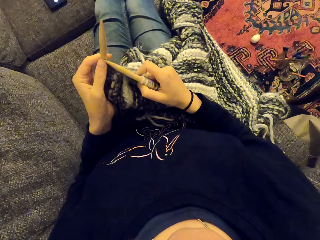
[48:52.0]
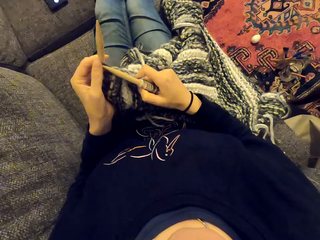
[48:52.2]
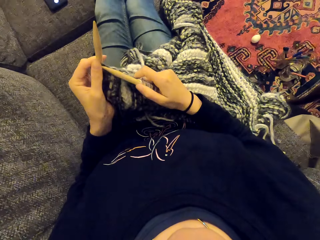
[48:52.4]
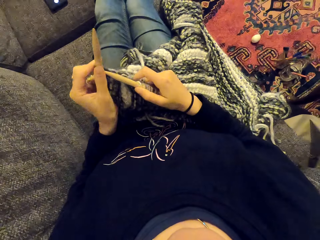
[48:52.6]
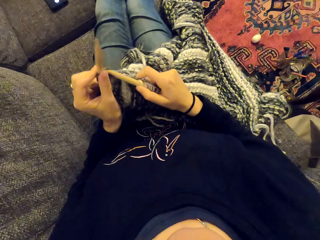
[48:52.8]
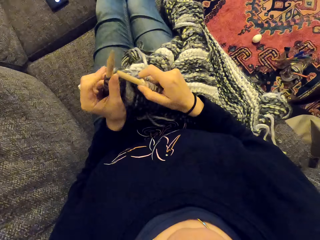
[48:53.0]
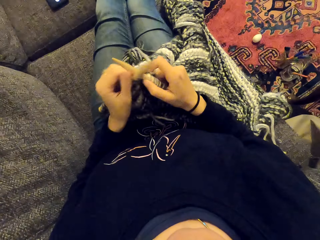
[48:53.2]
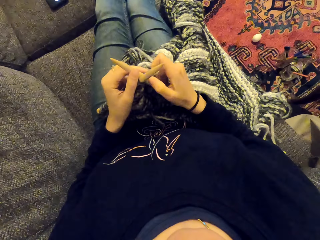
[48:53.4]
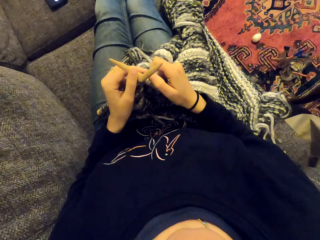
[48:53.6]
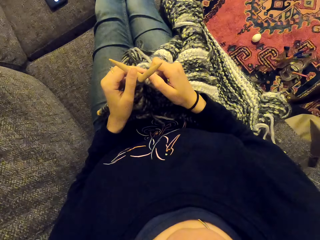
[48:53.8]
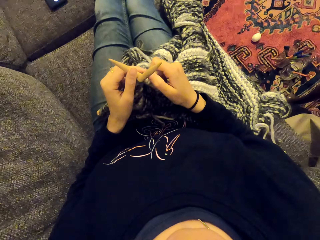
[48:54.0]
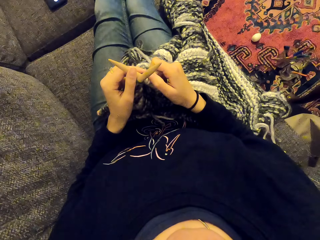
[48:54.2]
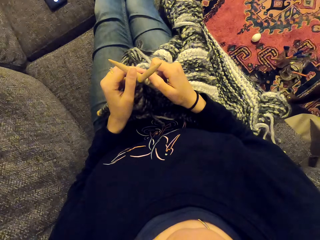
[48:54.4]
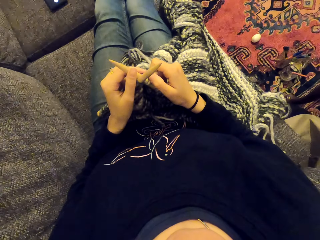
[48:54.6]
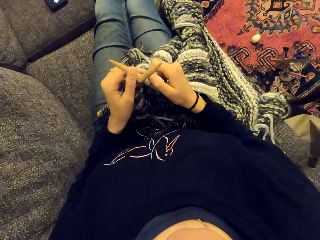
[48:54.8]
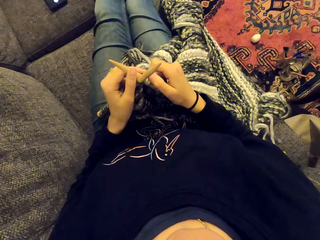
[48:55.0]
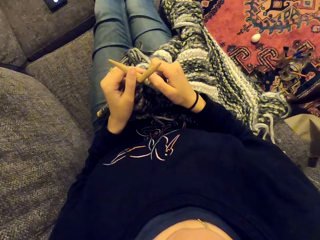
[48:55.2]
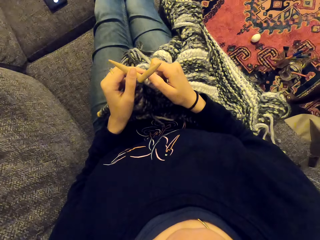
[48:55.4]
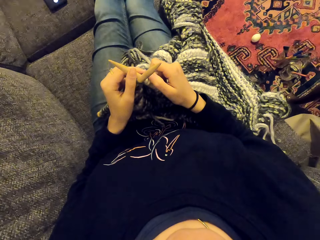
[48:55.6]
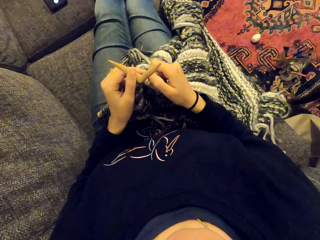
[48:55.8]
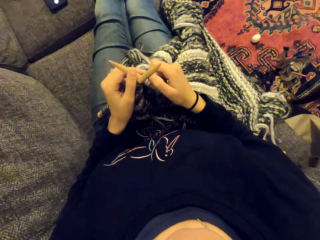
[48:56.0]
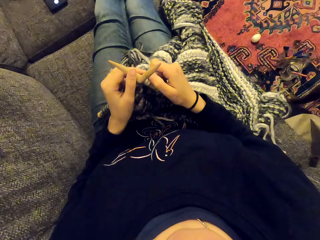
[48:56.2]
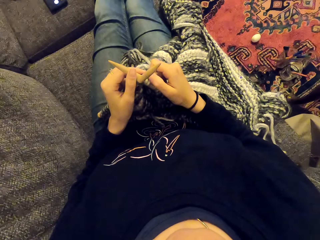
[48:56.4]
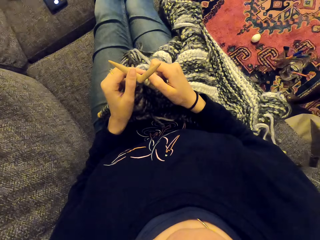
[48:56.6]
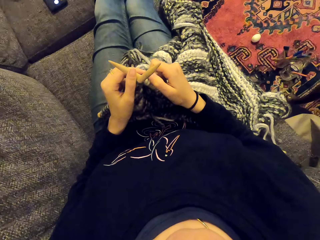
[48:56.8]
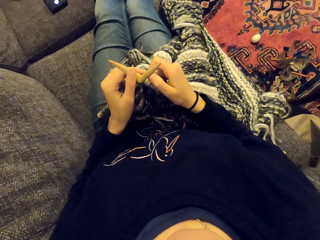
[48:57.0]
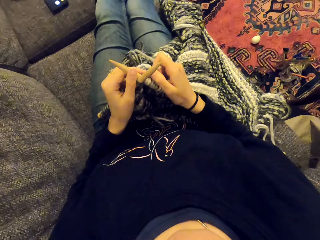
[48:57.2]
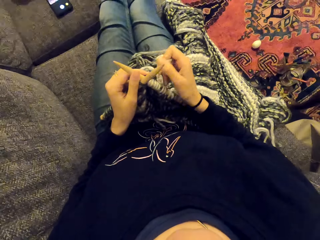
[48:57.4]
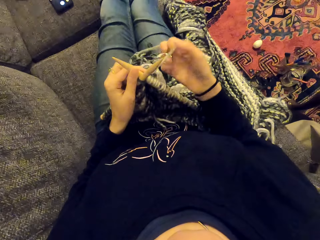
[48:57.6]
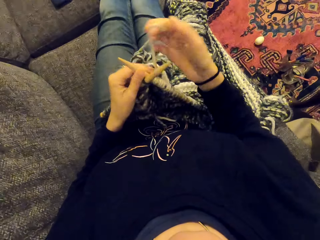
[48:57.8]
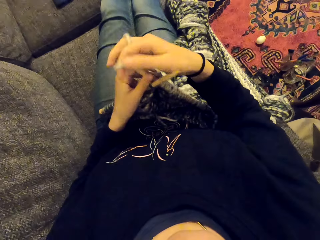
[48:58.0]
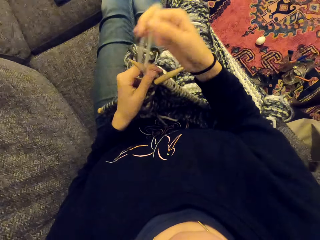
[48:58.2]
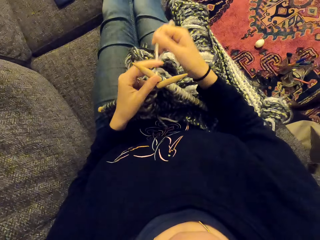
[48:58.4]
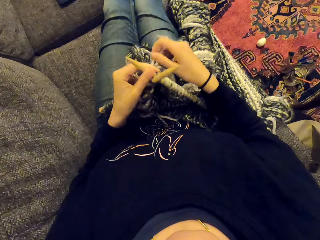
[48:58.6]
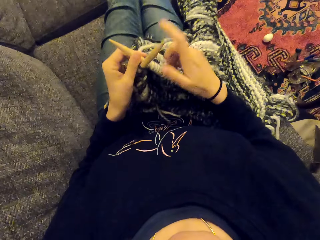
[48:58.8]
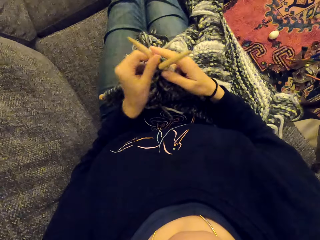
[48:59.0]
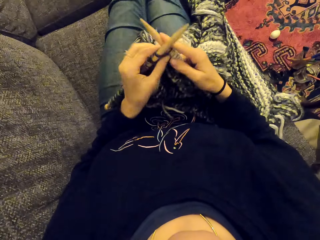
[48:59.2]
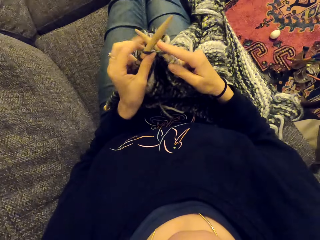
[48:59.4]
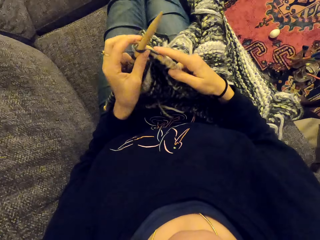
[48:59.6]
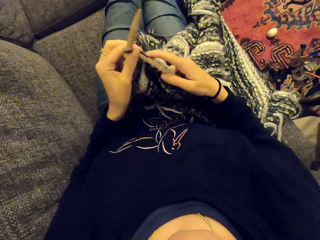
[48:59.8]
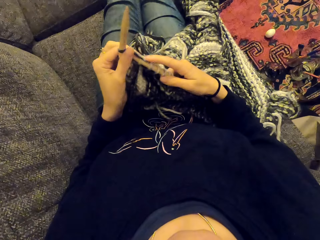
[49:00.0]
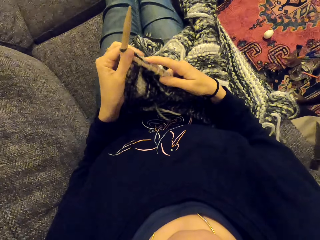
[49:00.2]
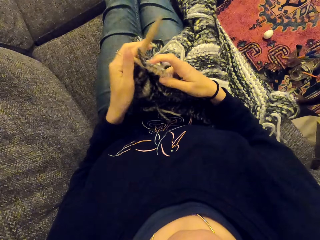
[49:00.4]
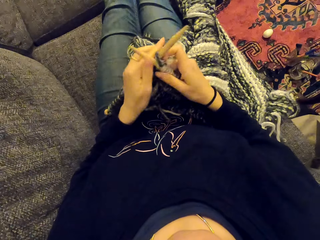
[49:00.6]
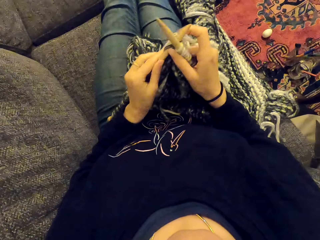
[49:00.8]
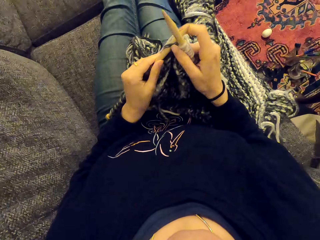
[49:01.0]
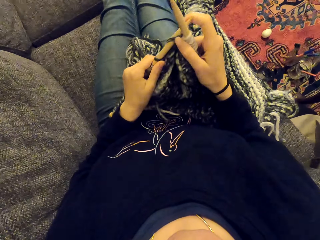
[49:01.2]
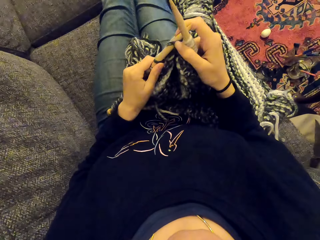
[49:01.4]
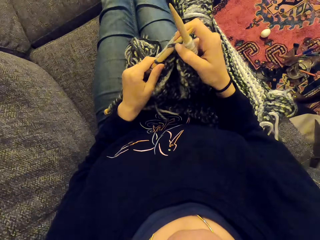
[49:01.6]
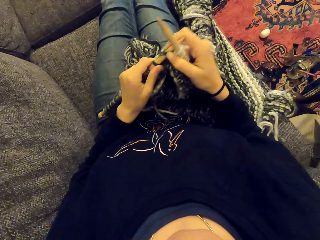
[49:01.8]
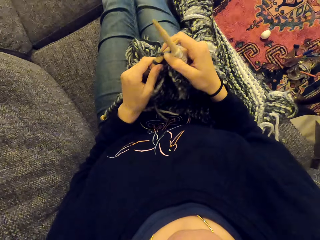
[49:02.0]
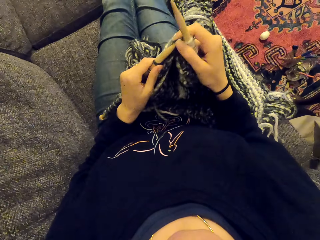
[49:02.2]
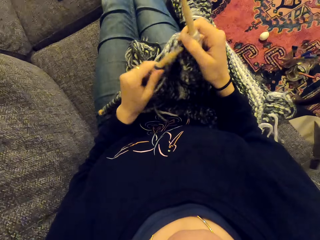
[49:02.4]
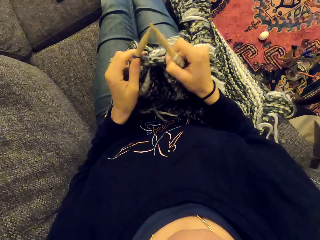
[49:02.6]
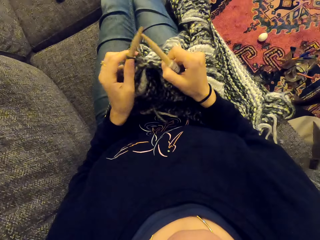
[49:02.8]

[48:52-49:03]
The camera wearer stares at something. They listen at the radio. They knit the fabric and laugh with something.

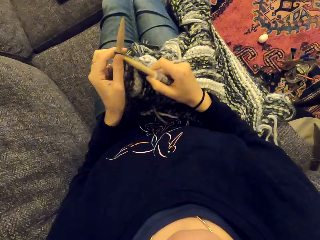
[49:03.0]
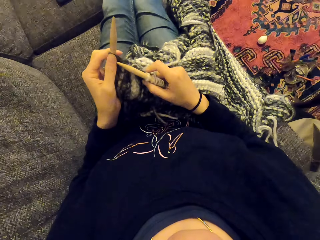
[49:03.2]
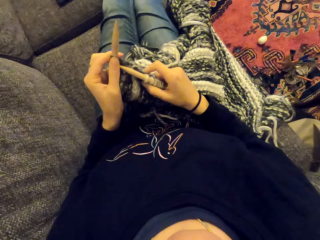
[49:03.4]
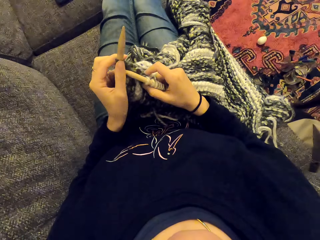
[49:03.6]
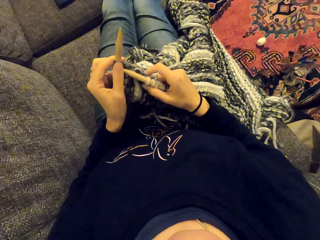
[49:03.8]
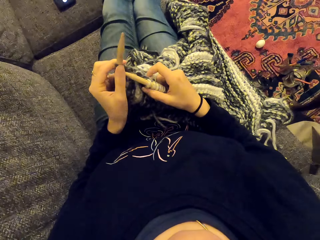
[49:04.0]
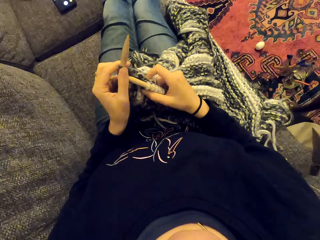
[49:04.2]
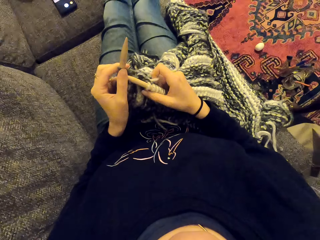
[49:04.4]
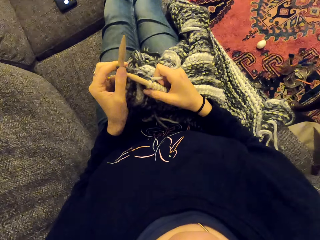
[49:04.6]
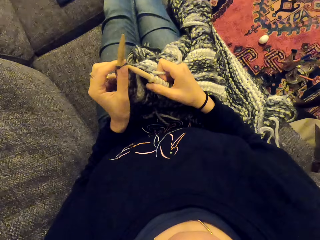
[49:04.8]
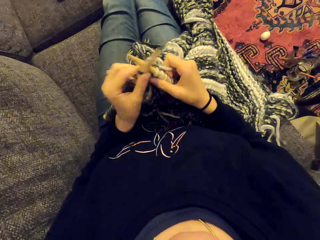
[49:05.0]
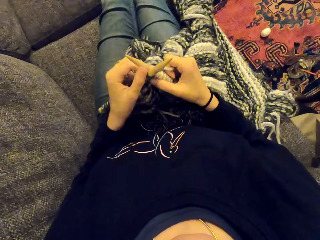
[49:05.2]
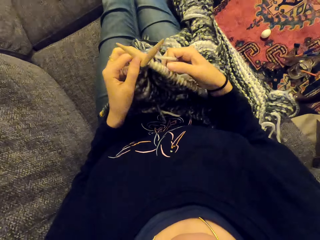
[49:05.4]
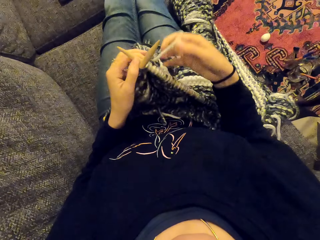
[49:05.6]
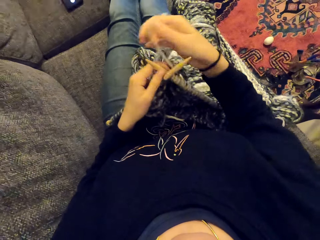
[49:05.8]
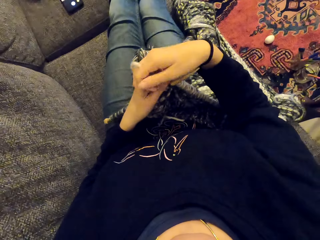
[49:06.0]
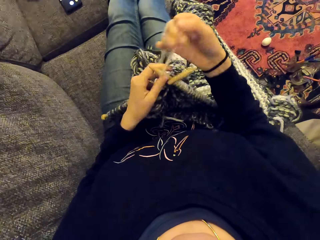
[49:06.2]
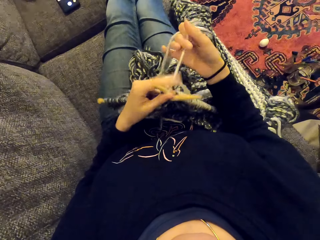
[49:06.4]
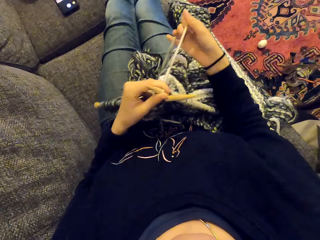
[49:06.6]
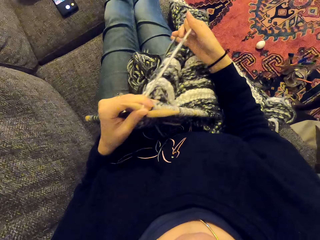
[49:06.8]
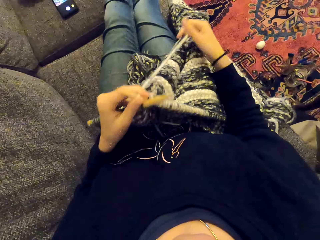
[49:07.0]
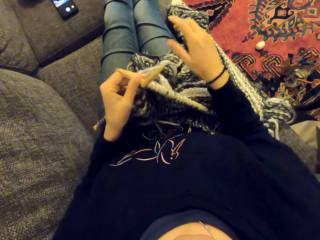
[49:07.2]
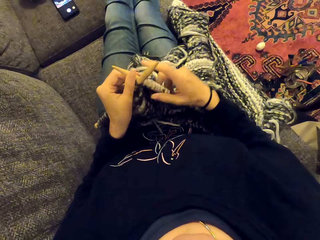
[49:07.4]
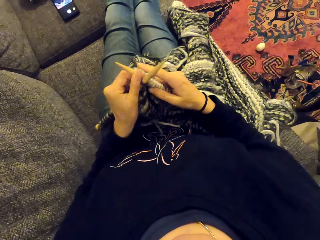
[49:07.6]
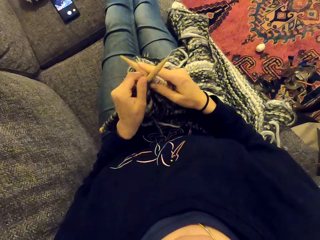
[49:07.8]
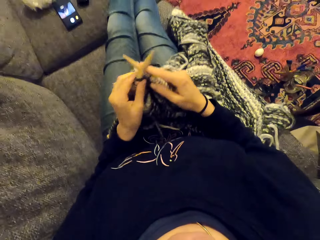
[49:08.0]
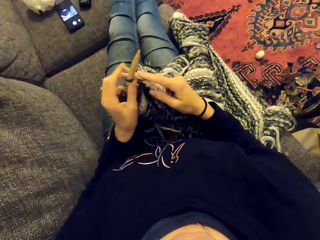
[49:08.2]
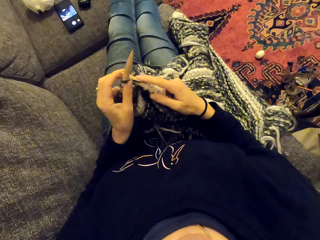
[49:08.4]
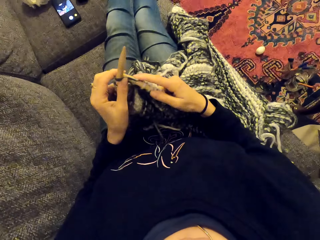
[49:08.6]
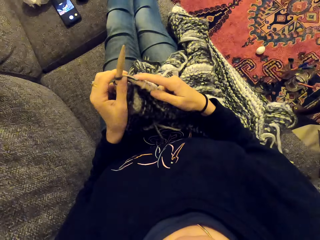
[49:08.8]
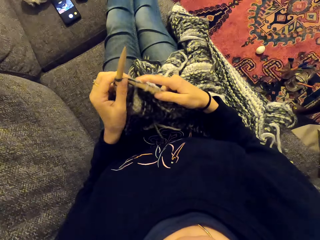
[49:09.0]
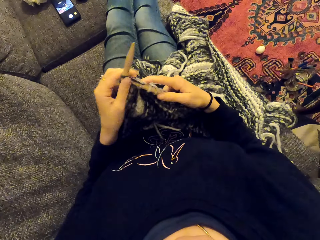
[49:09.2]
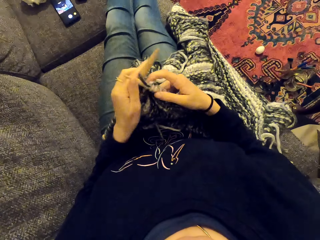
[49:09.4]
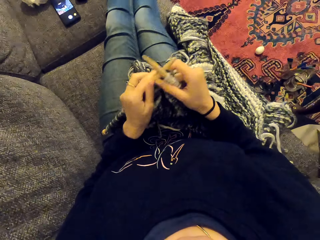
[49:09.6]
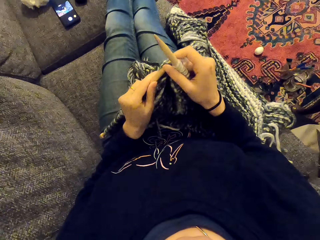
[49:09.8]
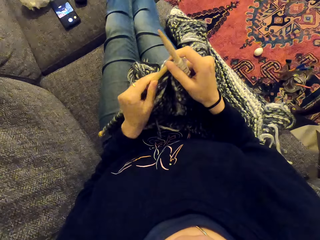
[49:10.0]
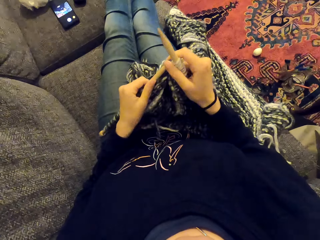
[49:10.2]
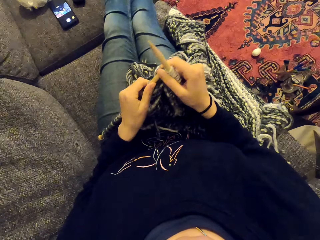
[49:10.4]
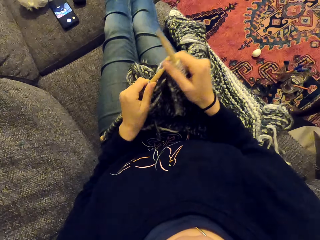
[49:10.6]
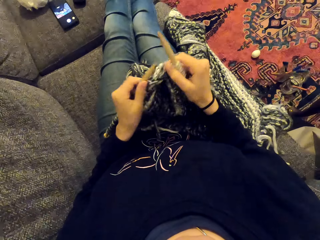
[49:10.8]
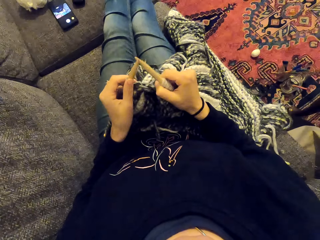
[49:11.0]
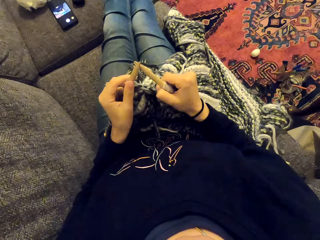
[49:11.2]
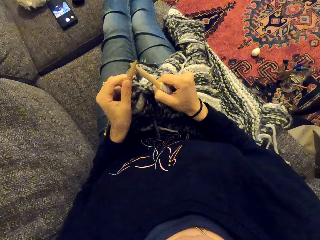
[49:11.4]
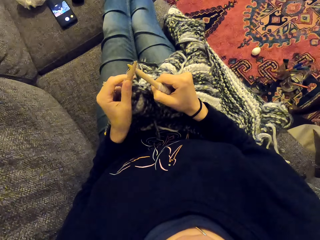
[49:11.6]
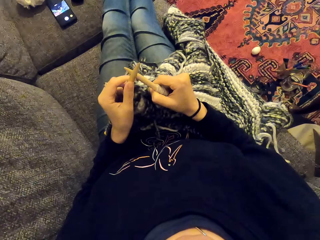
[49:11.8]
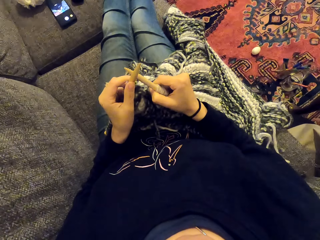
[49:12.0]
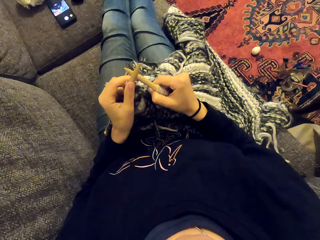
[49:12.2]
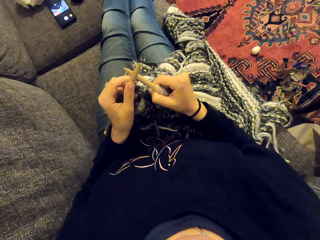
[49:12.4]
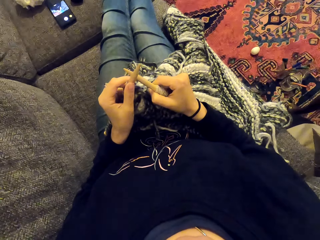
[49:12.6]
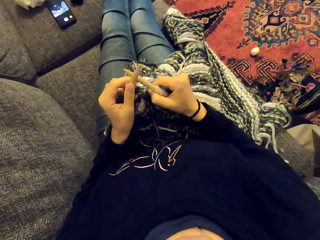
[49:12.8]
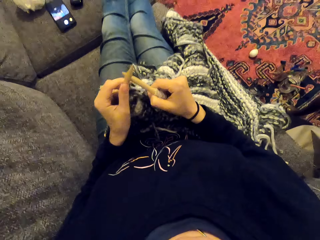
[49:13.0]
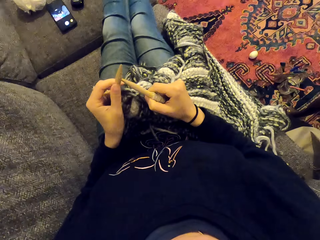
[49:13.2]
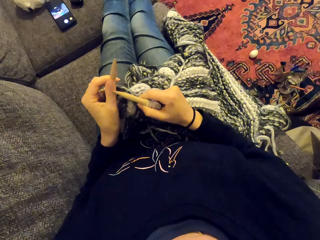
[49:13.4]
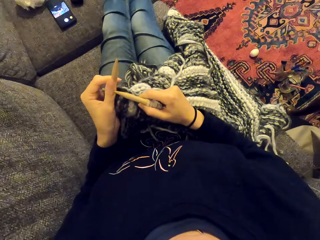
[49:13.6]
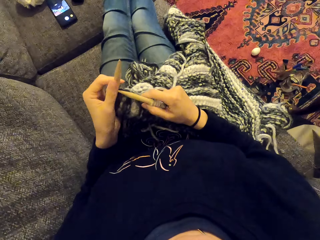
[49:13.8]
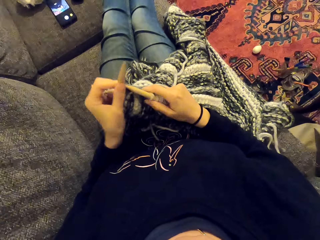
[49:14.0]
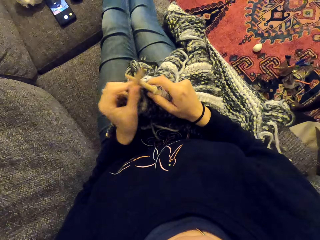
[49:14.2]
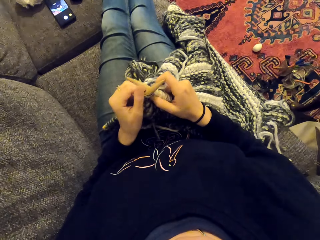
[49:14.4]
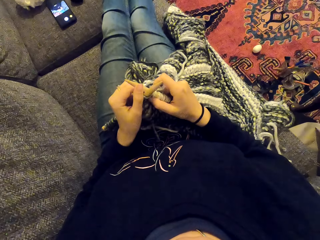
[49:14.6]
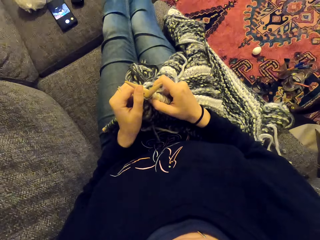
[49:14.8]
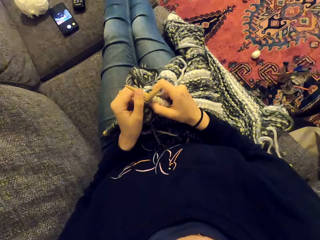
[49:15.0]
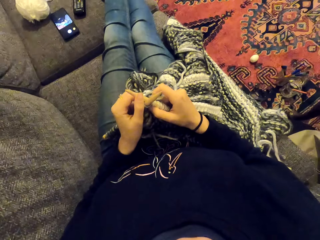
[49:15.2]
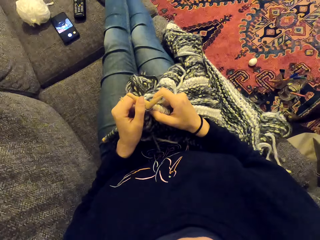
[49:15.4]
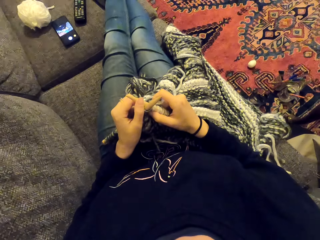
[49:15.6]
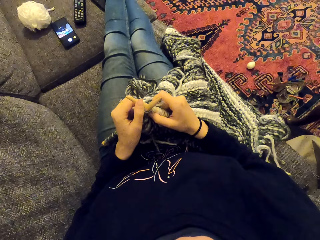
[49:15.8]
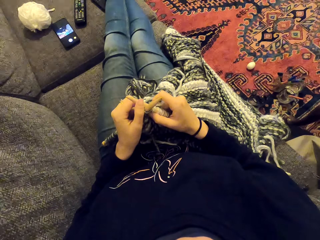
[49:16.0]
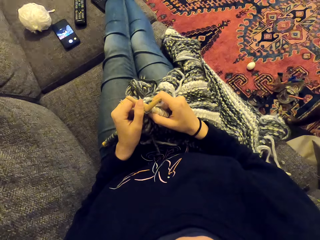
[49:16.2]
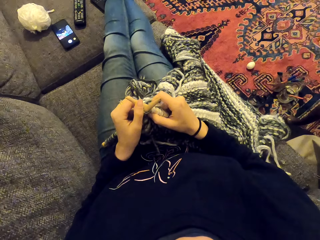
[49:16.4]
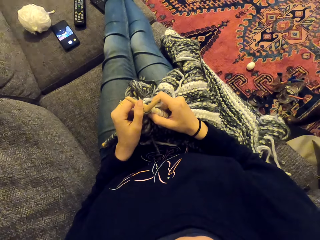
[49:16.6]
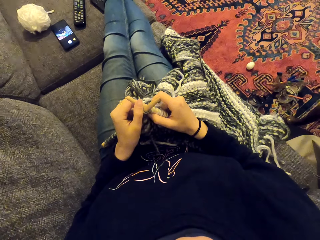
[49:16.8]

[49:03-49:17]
The camera wearer sews the piece of cloth and laughs with something. They stare at something. They knit the fabric and listen at the radio.
